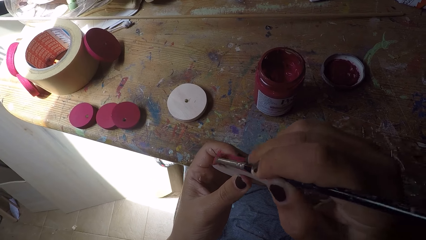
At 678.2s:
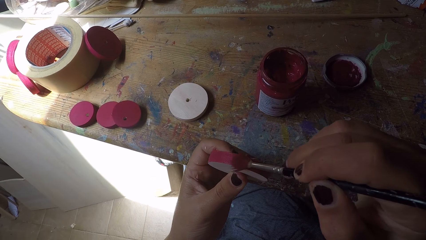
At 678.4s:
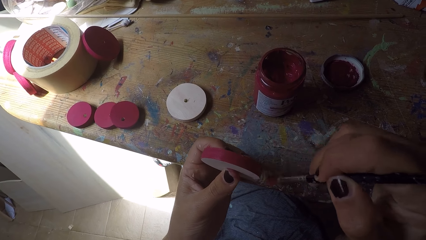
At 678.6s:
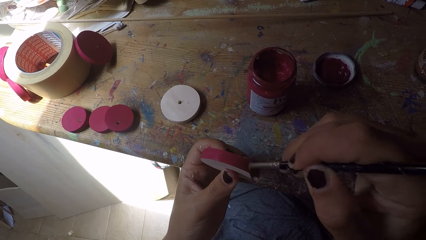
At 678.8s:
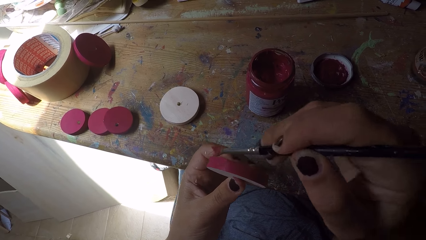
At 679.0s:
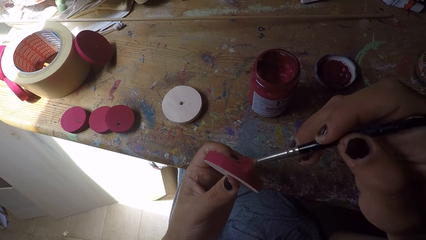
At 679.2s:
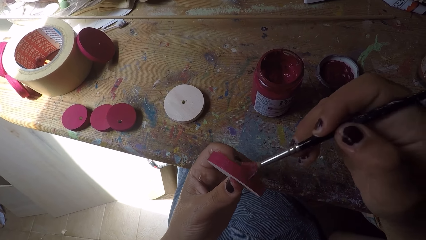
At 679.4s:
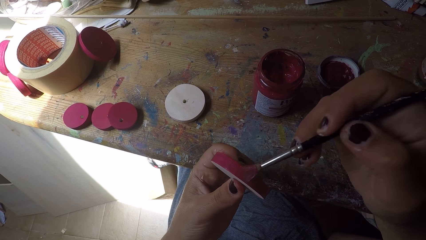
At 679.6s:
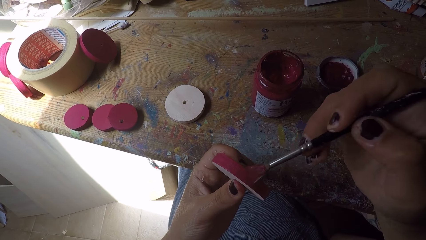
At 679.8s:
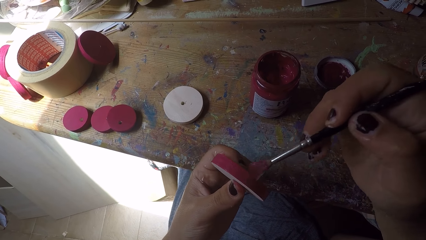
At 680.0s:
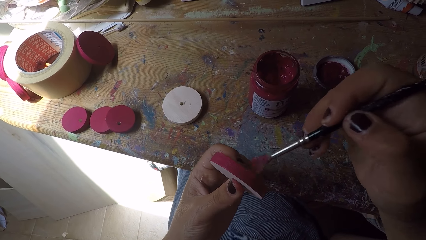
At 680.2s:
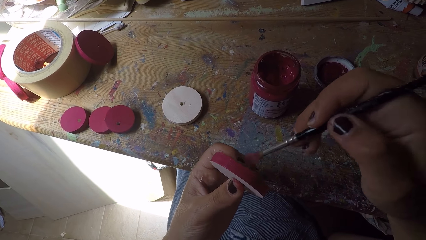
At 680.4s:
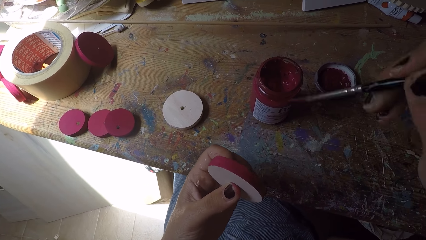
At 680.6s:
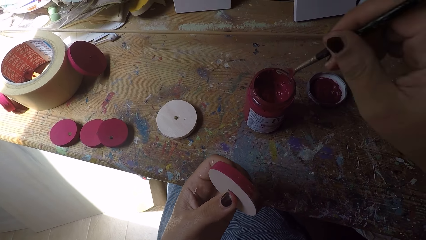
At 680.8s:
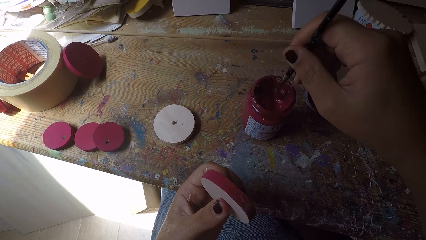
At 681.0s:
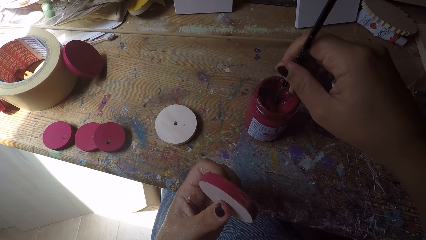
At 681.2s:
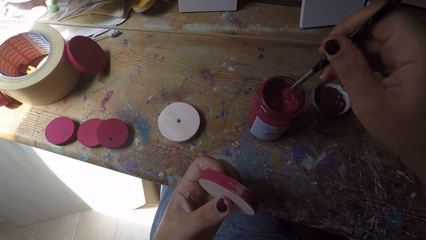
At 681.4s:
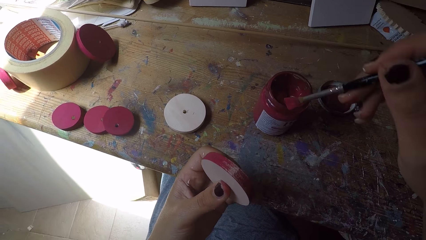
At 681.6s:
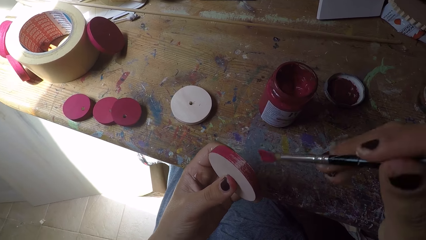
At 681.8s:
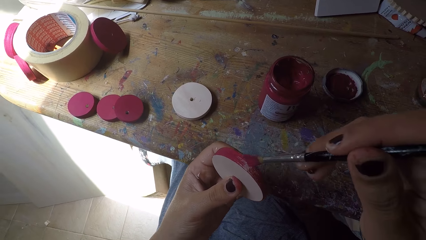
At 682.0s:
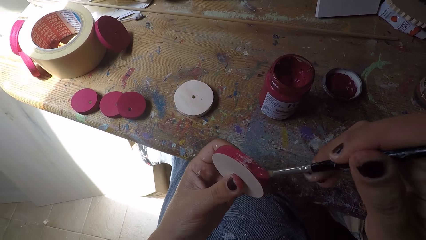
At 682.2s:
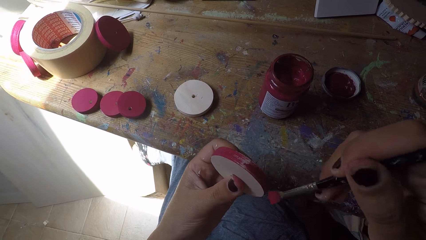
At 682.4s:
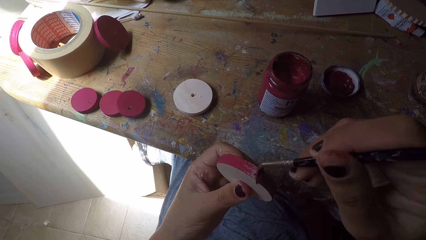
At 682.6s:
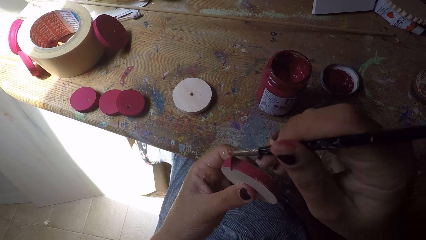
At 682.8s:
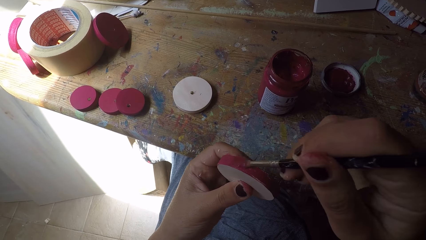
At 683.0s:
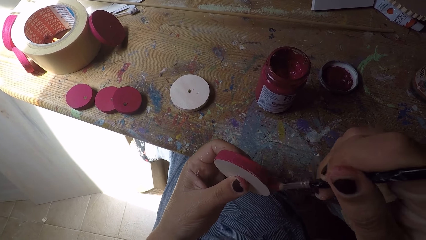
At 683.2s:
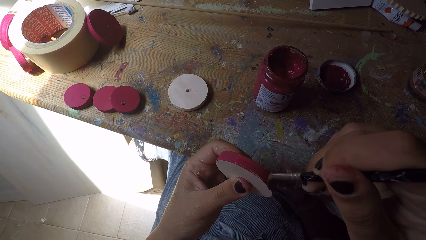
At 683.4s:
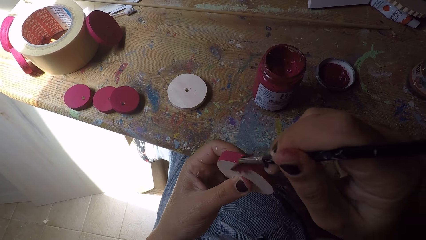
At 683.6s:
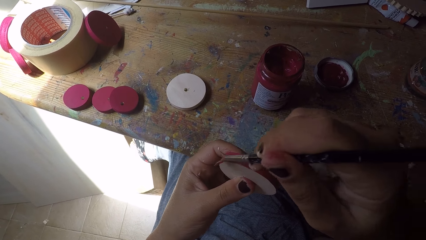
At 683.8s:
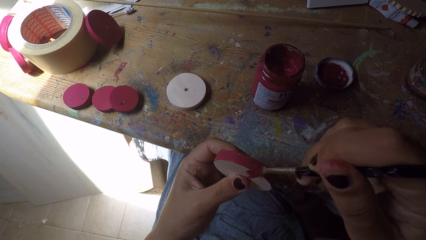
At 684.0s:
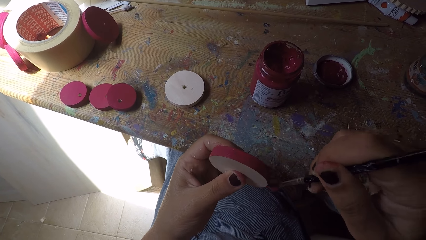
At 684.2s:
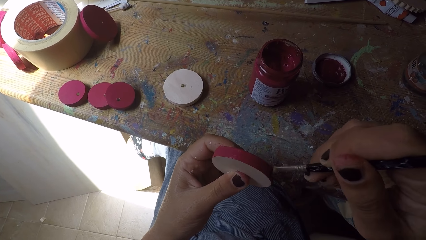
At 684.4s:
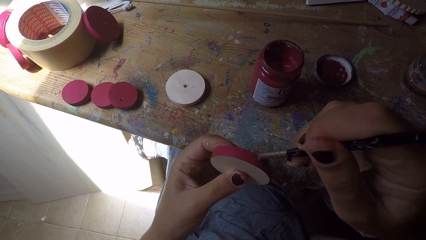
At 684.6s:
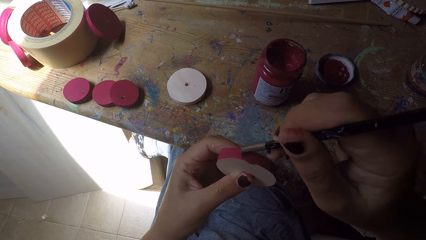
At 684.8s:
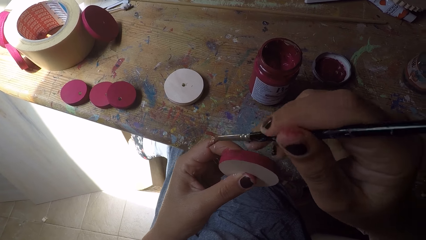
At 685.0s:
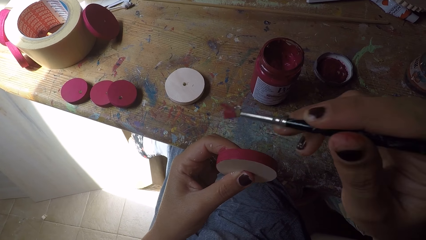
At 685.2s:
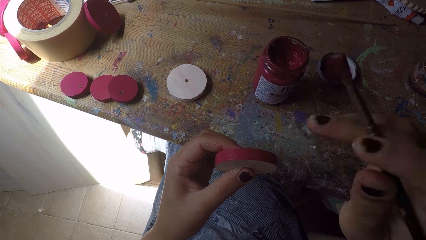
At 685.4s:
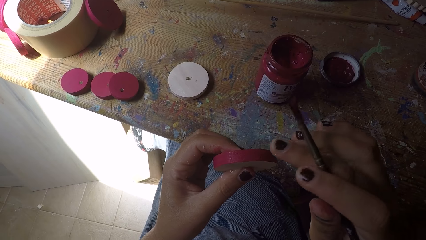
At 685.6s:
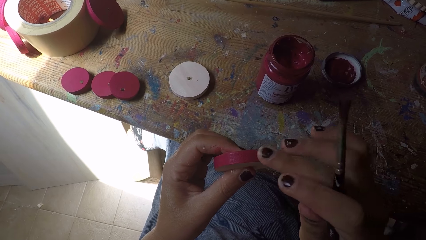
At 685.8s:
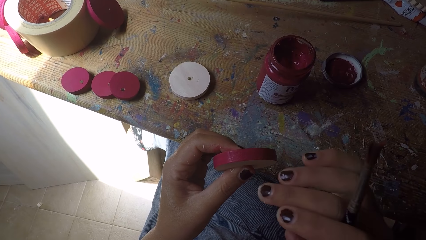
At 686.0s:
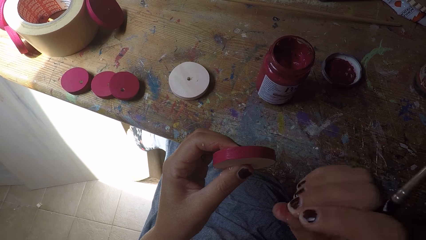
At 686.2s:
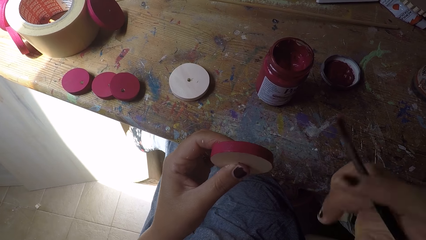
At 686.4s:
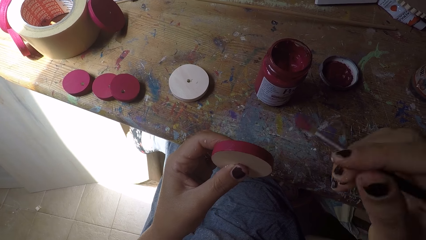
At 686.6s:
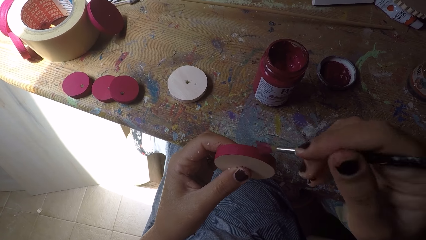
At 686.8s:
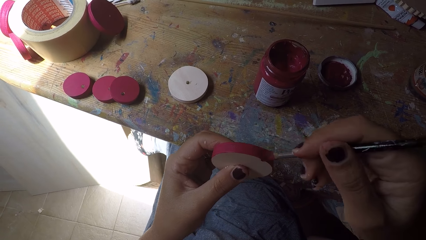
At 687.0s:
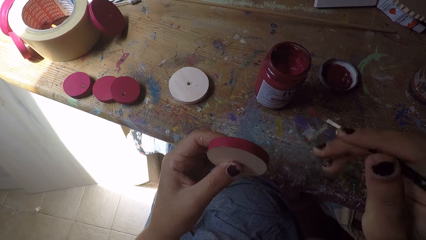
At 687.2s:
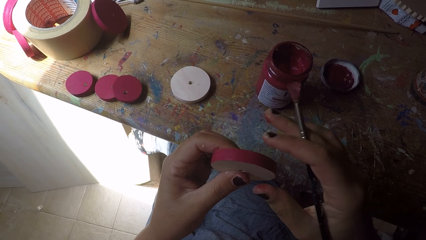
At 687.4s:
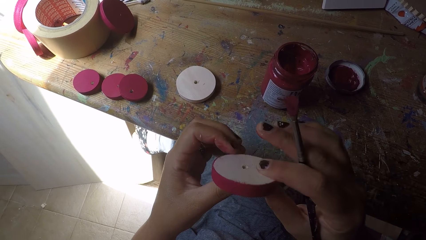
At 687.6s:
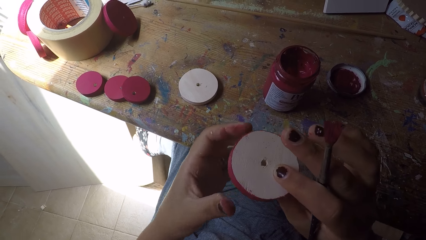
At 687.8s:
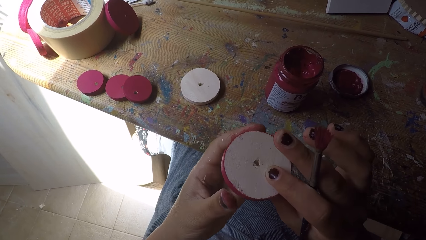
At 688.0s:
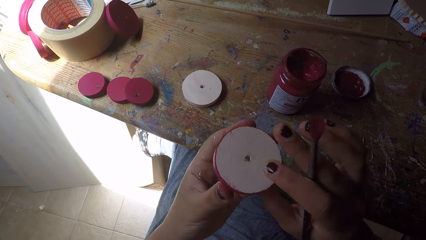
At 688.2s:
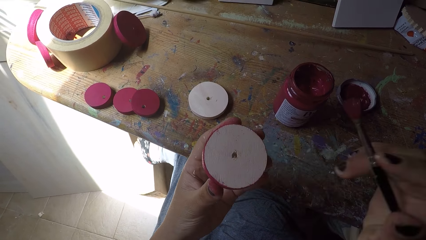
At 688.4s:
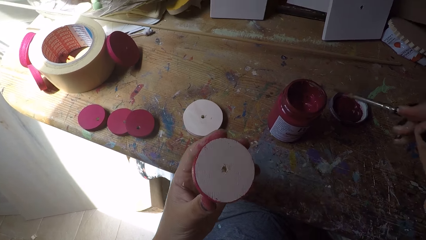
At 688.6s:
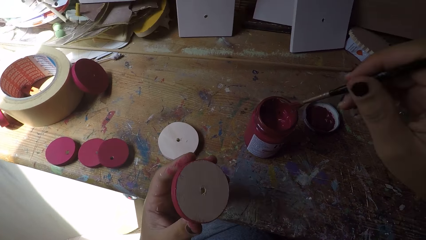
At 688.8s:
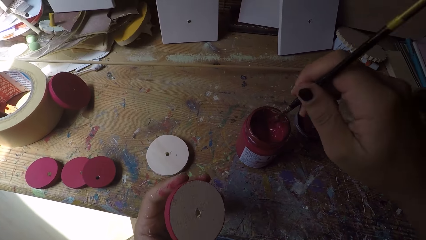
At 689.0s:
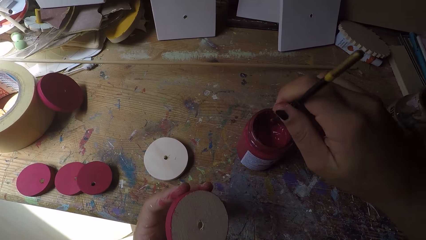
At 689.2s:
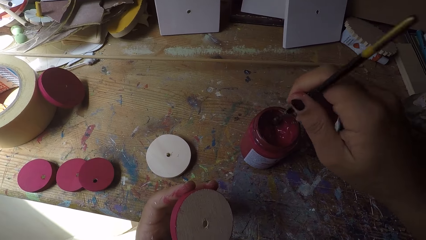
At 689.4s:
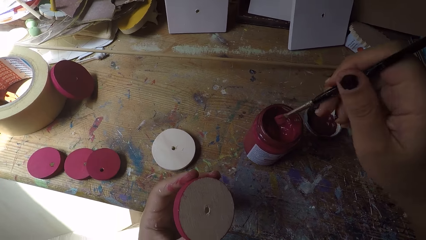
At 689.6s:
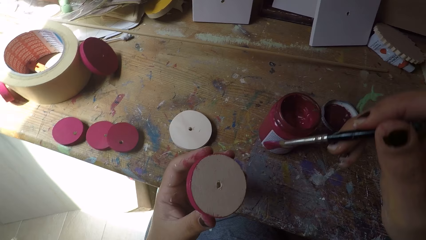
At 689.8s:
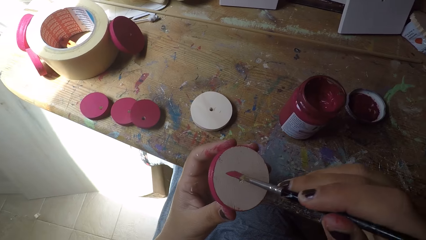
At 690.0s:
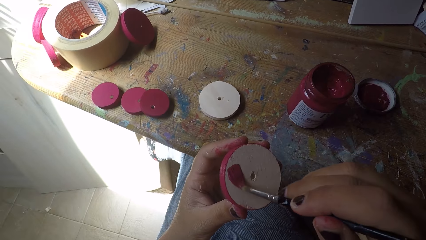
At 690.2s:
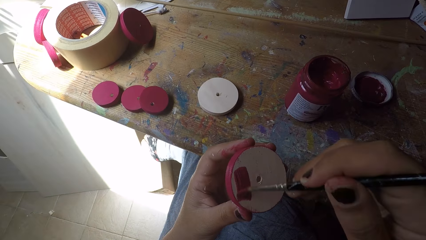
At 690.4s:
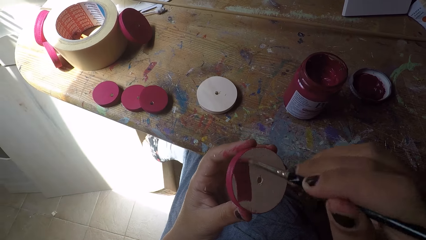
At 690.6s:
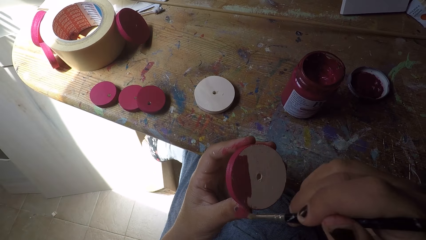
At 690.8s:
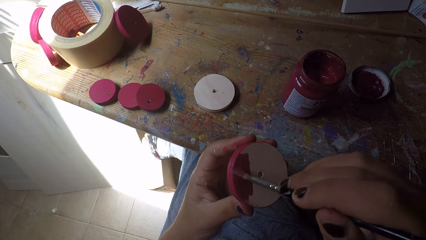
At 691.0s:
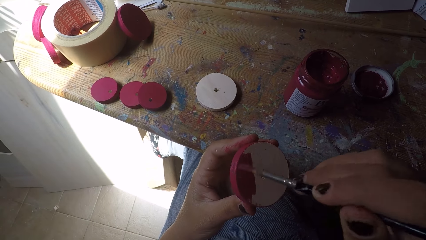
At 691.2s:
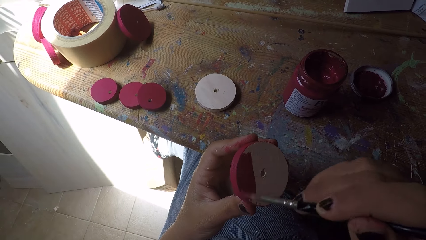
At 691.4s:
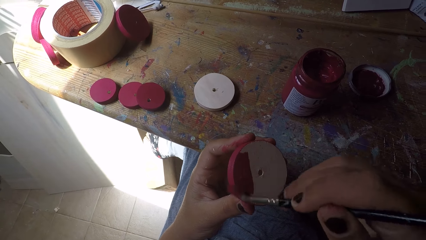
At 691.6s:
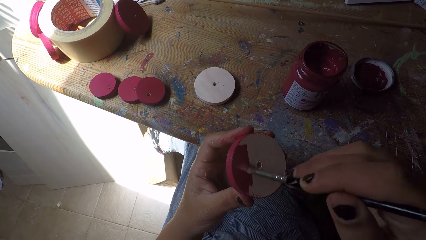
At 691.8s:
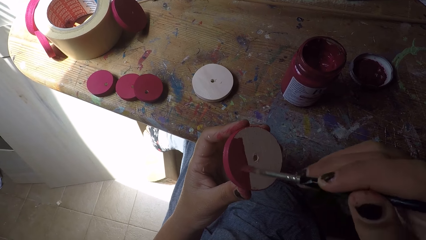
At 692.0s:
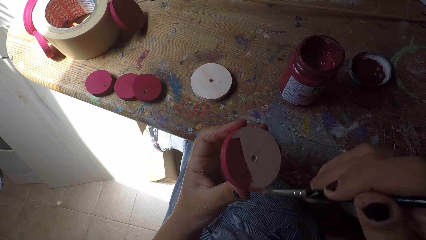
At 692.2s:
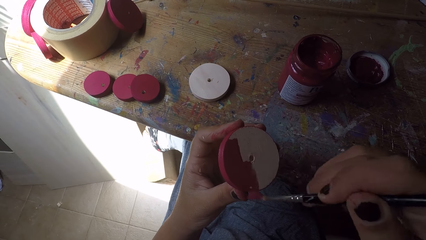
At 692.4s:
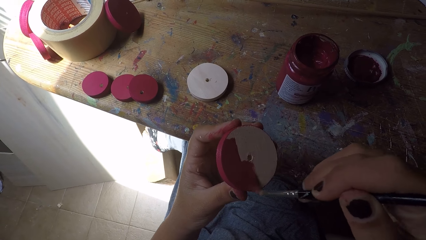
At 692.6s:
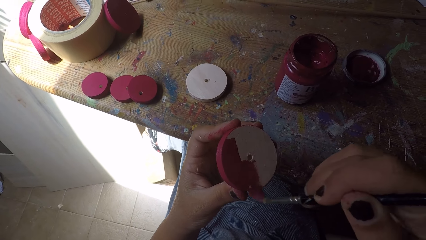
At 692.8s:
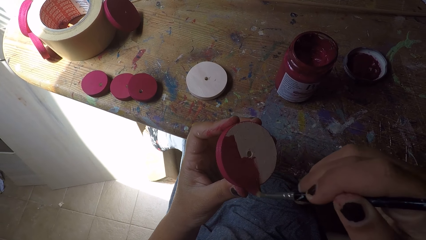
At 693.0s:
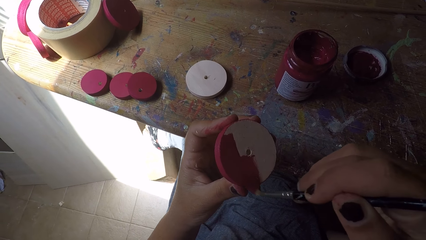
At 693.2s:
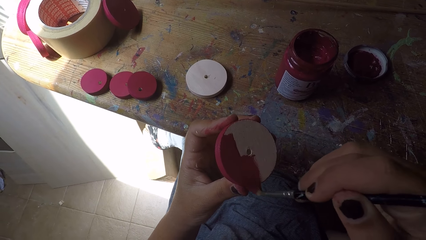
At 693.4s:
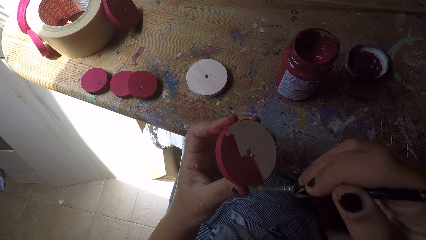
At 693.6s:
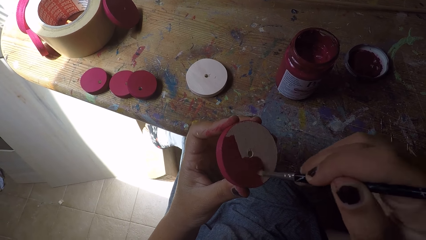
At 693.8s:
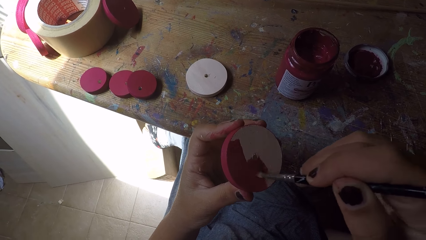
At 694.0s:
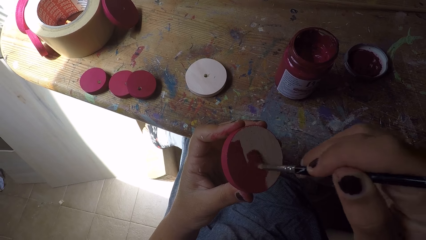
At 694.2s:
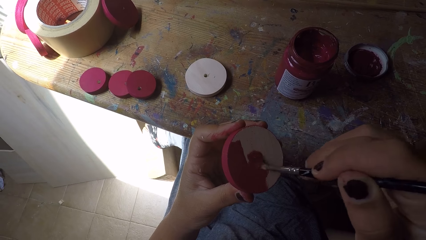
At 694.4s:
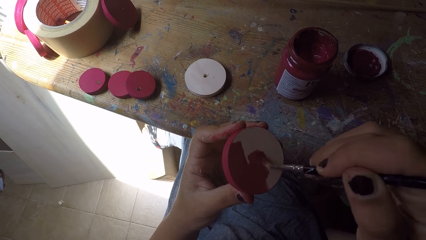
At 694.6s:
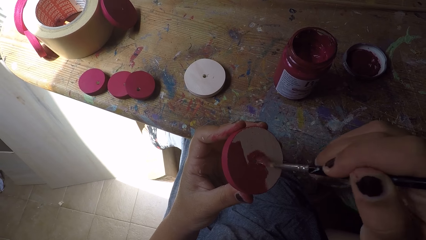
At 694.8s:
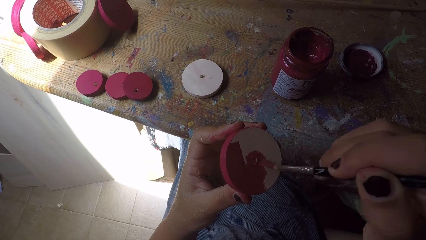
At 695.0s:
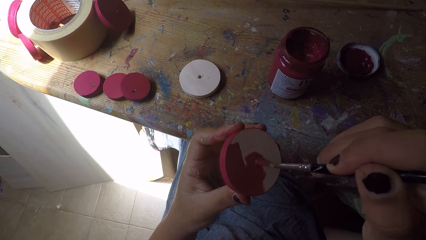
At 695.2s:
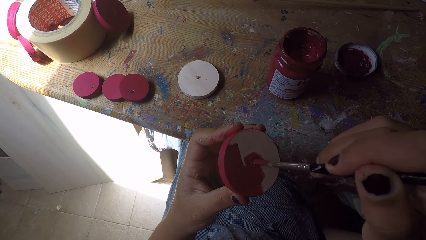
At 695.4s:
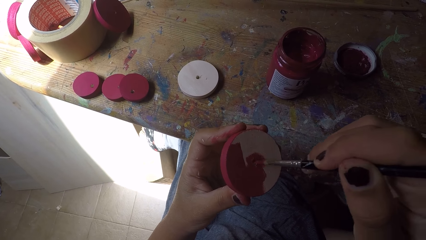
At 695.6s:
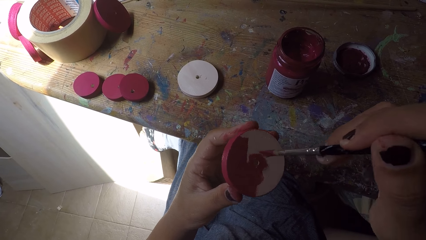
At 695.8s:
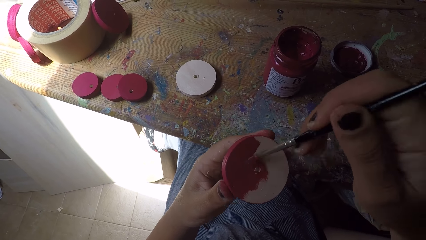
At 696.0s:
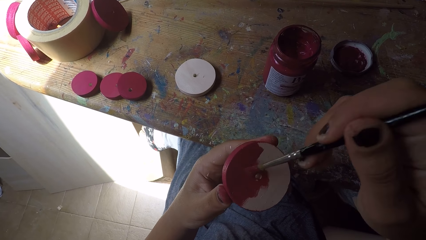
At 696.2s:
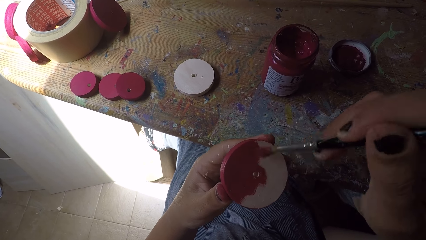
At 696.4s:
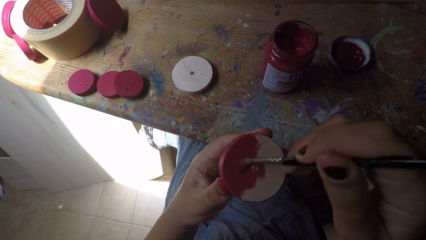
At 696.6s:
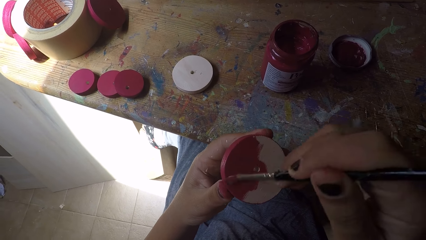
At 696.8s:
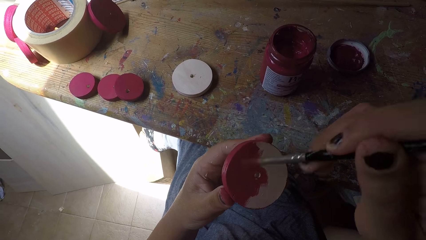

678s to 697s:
The camera wearer scoops paint from the paint can with the paint brush in her right hand. She adjusts the wood circle piece or wood ornament. She paints the wood ornament with the paint brush in her right hand. She wipes the wood ornament with her right hand, with a finger. She paints the wood ornament with the paint brush in her right hand. She turns over the wood ornament with both hands. She adjusts the wood circle piece. She scoops paint from the paint can with the paint brush in her right hand. She paints the wood ornament with the paint brush in her right hand.
